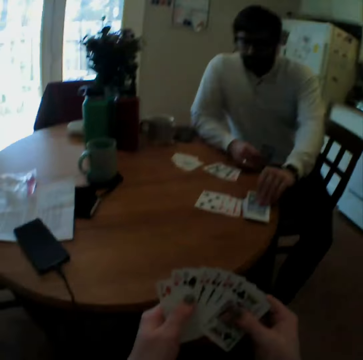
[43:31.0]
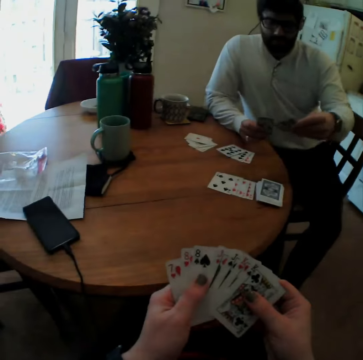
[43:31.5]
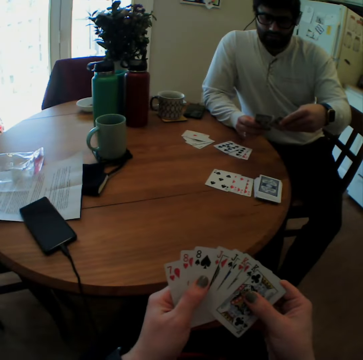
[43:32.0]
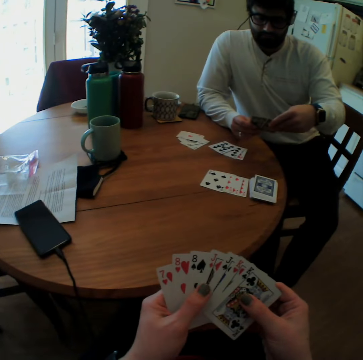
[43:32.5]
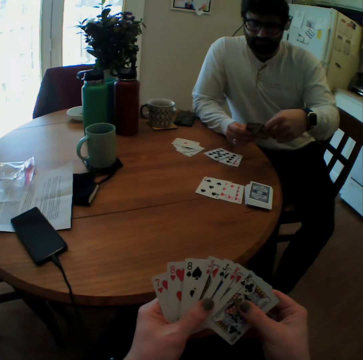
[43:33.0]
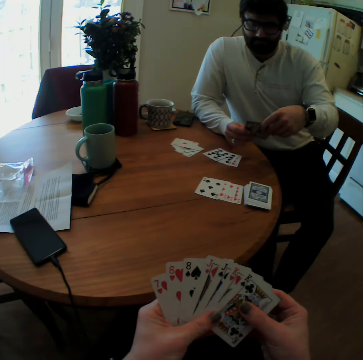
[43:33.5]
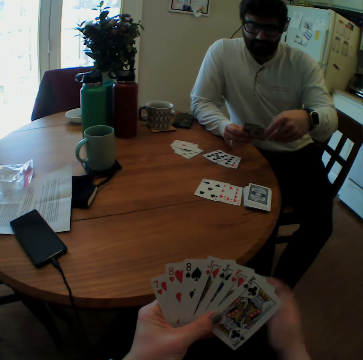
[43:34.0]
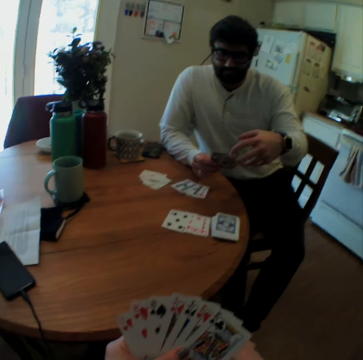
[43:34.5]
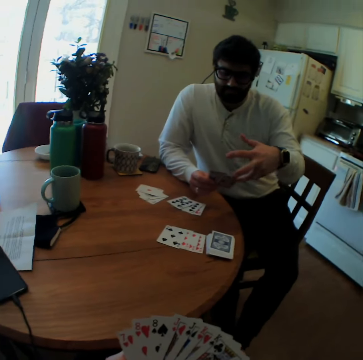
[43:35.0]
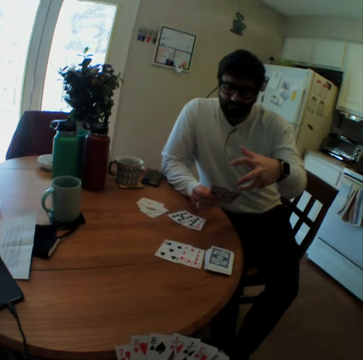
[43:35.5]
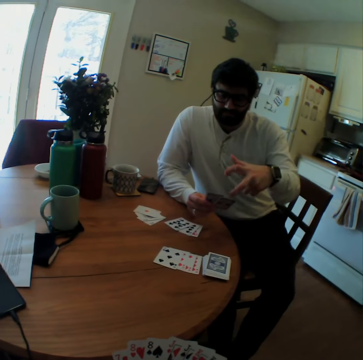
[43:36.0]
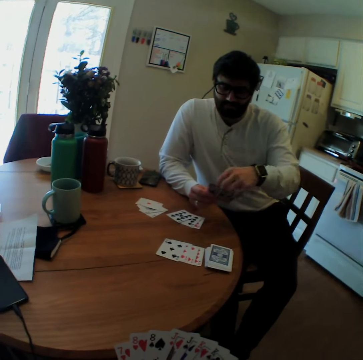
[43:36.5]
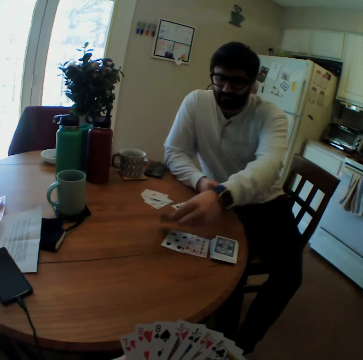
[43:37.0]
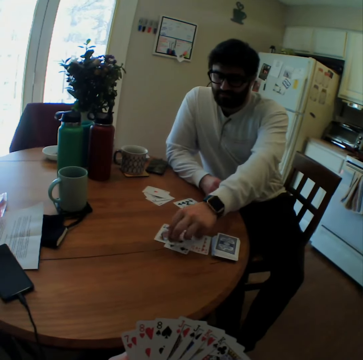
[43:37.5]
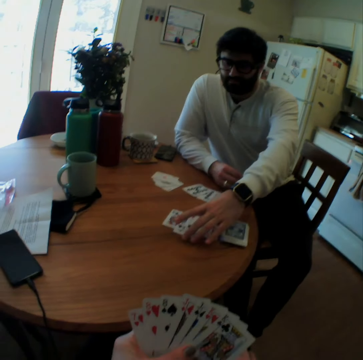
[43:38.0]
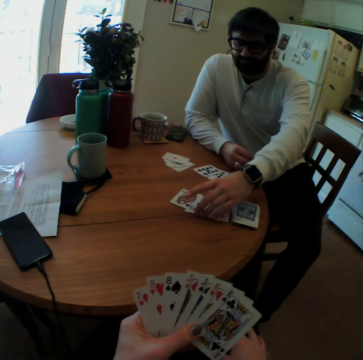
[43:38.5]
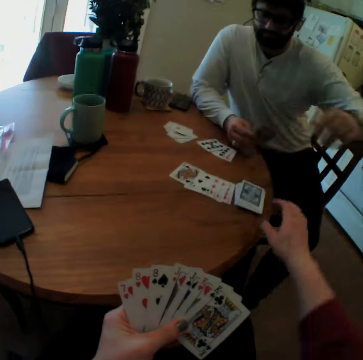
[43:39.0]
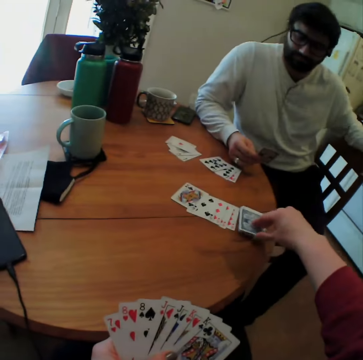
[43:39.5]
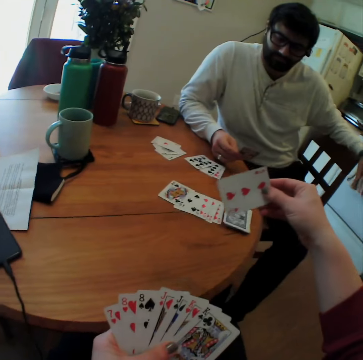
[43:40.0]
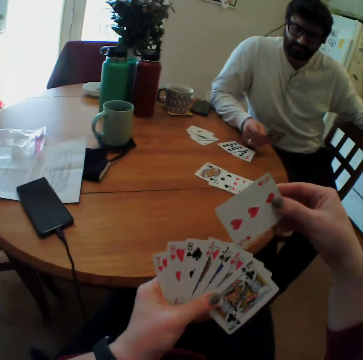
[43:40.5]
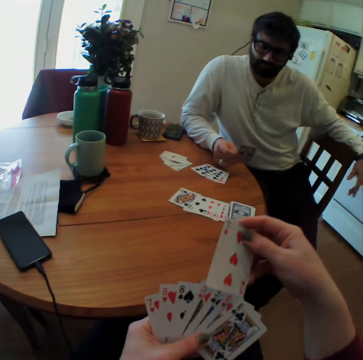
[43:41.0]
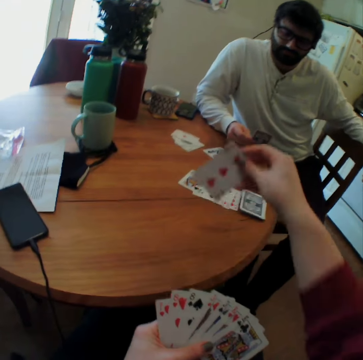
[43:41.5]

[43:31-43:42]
A man takes a playing card on the table and looks at the card. The camera wearer arranges playing cards. The man arranges playing cards. The camera wearer counts cards. The man puts a playing card on the table and arranges the playing cards. The camera wearer takes playing cards on the table.

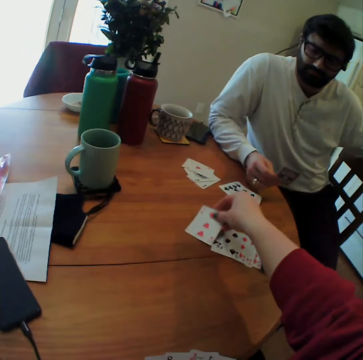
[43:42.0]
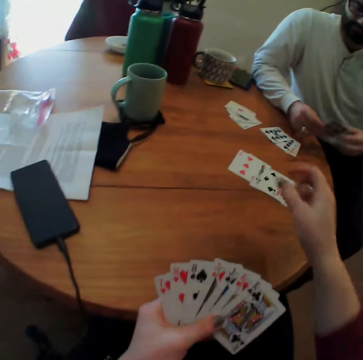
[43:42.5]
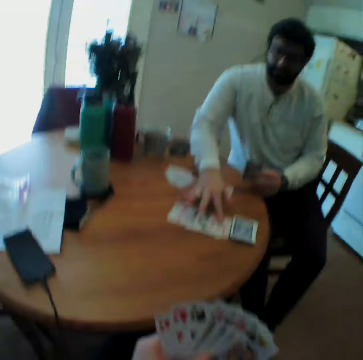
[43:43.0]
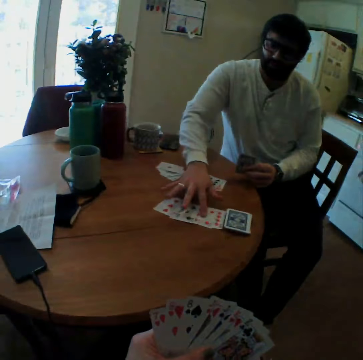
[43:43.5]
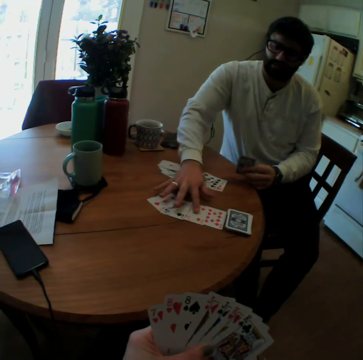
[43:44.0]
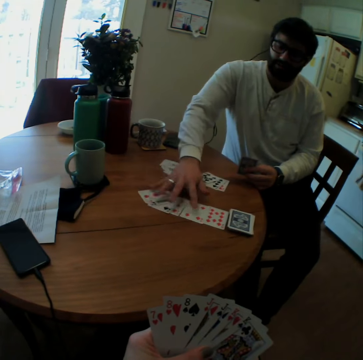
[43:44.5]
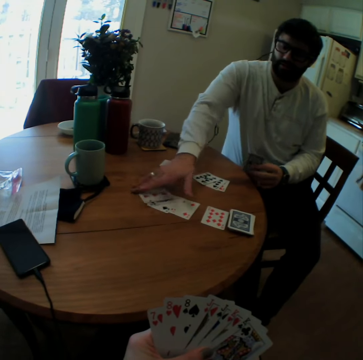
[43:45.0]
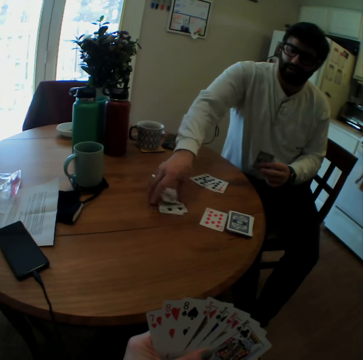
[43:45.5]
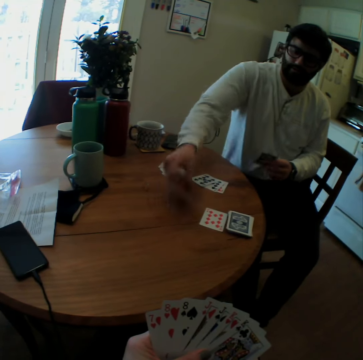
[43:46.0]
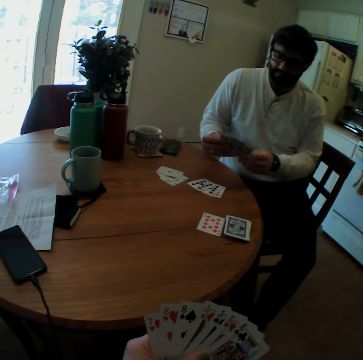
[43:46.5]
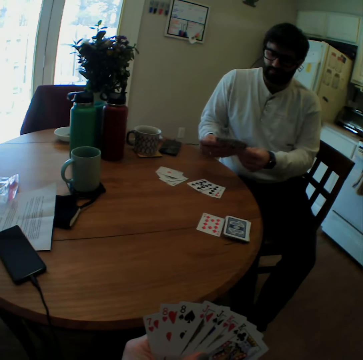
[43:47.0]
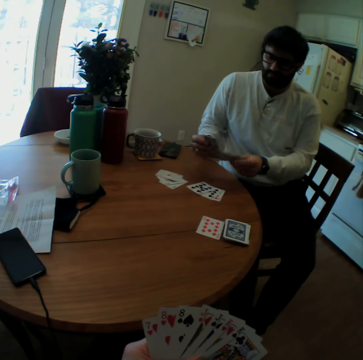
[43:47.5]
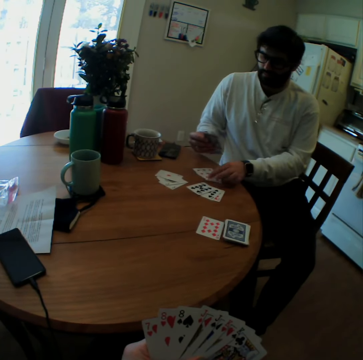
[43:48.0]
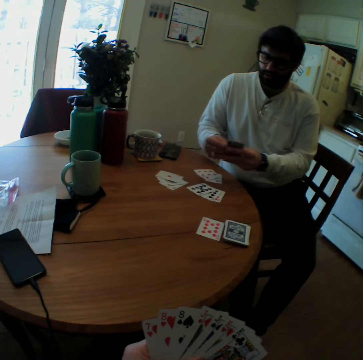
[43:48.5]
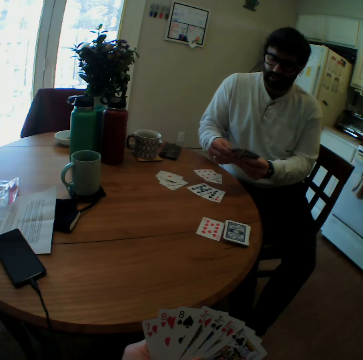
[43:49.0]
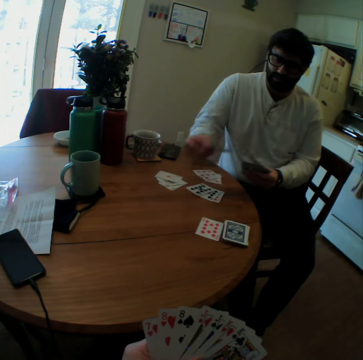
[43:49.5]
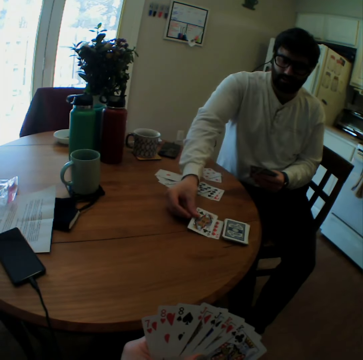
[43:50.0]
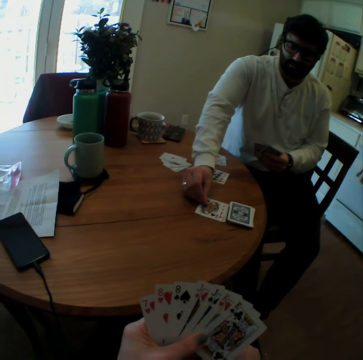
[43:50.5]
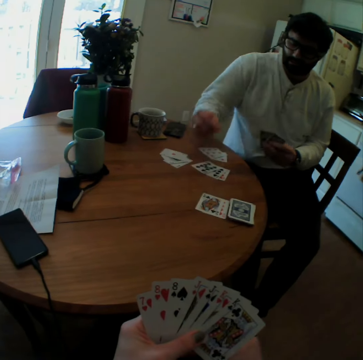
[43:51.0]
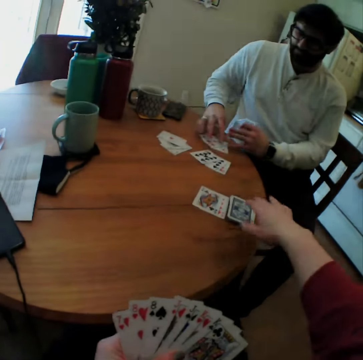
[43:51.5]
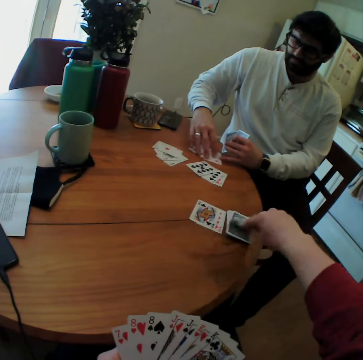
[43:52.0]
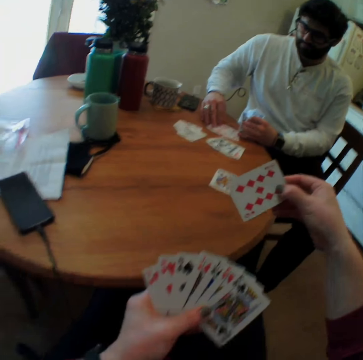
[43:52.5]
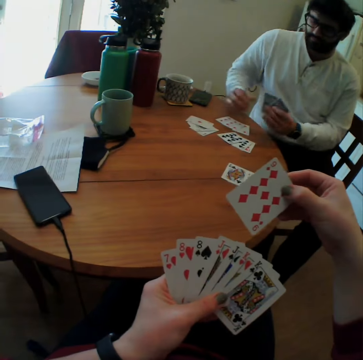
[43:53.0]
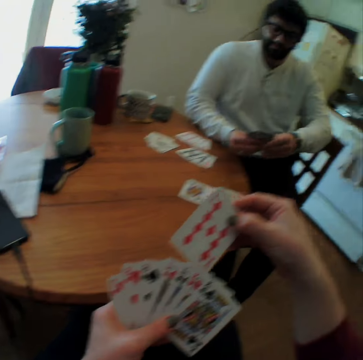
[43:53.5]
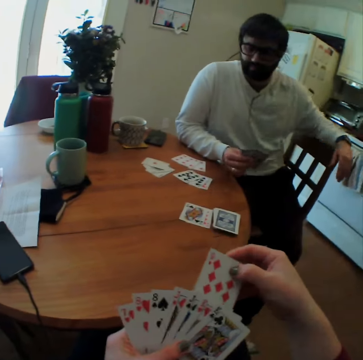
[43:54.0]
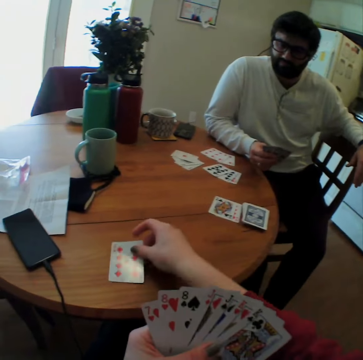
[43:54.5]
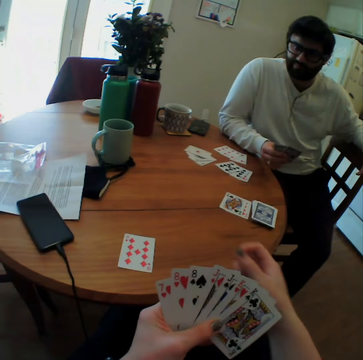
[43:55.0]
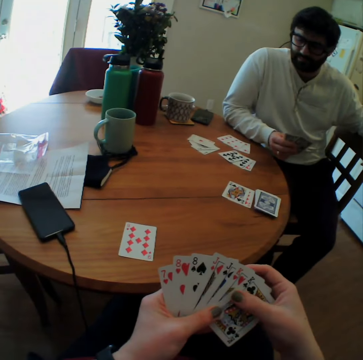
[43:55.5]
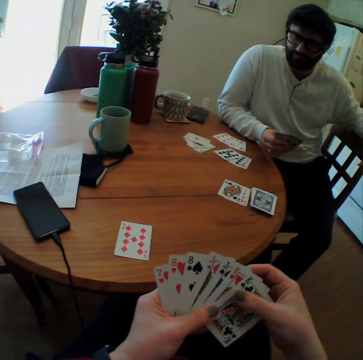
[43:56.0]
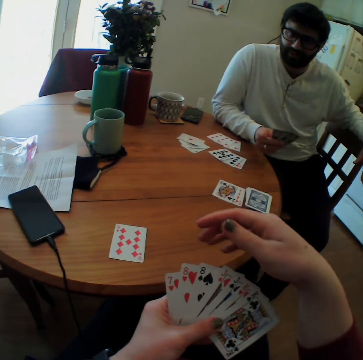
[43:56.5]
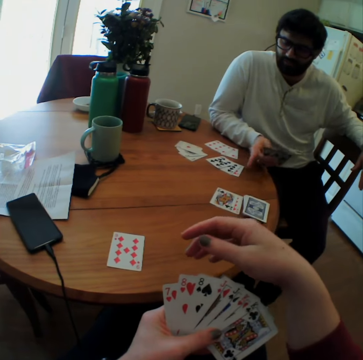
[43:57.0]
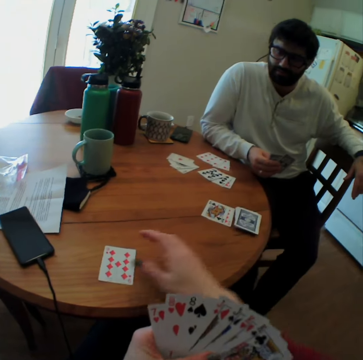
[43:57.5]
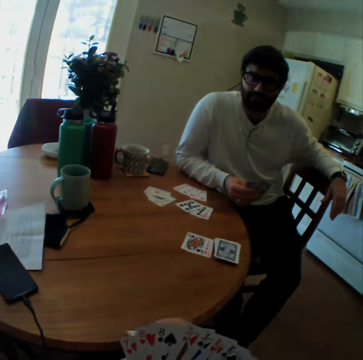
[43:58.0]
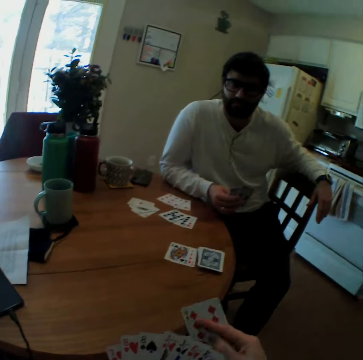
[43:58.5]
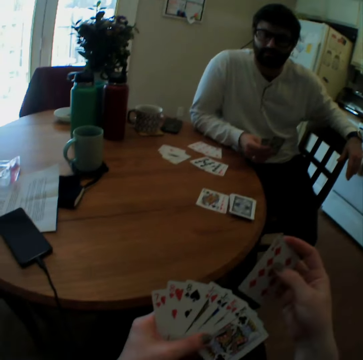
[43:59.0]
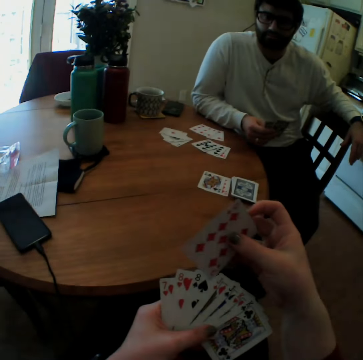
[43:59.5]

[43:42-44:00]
The camera wearer puts back a card on a table. A man arranges playing cards and moves cards. The man takes playing cards on the table and moves cards. The man puts some playing cards on the table. The man plays a card game with the camera wearer. The man puts a card on the table. The camera wearer picks up a card. They put the card on the table. They speak. They pick up a card.

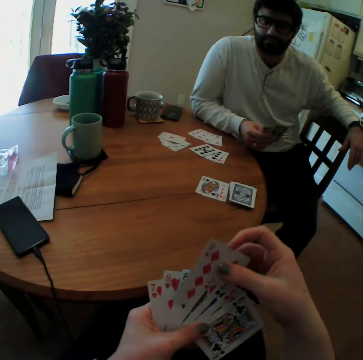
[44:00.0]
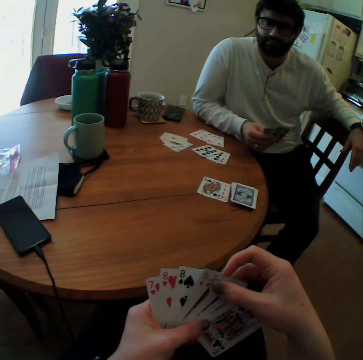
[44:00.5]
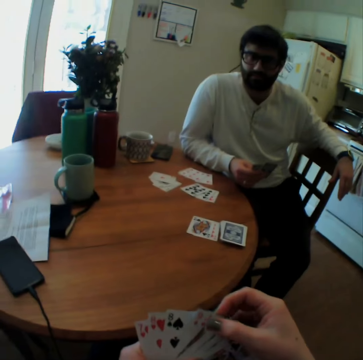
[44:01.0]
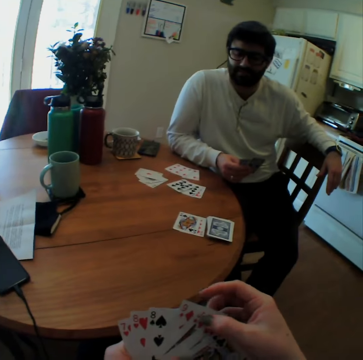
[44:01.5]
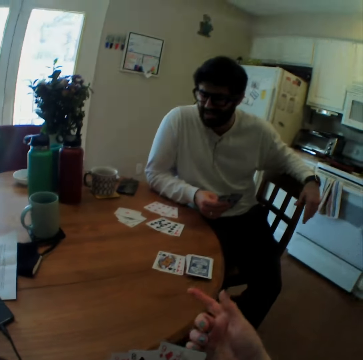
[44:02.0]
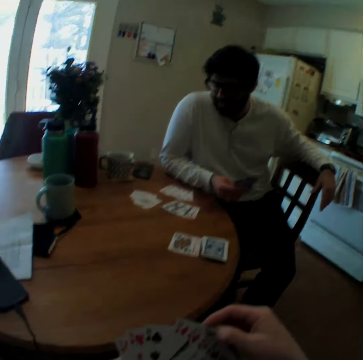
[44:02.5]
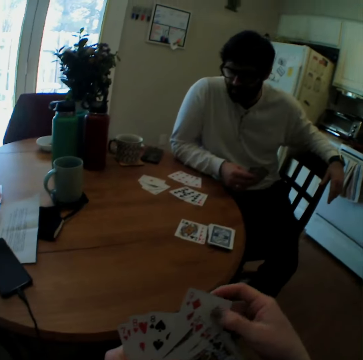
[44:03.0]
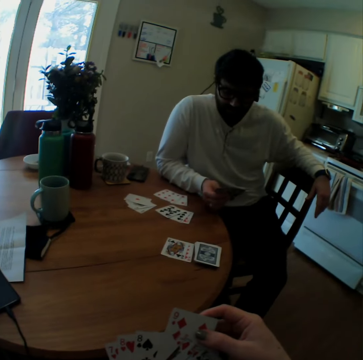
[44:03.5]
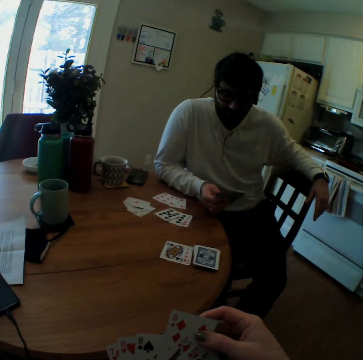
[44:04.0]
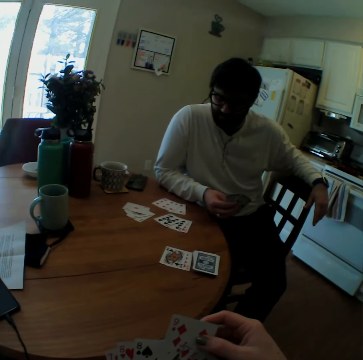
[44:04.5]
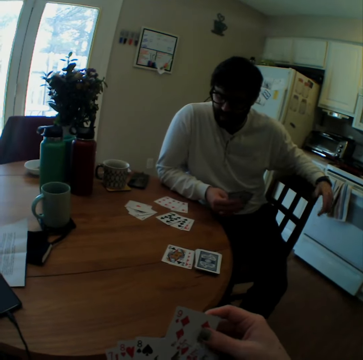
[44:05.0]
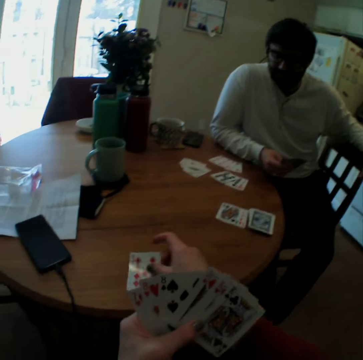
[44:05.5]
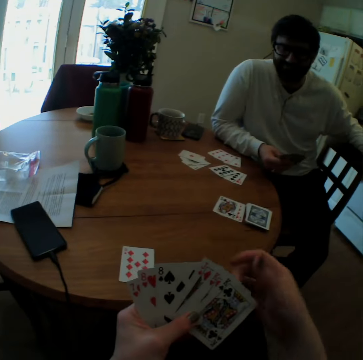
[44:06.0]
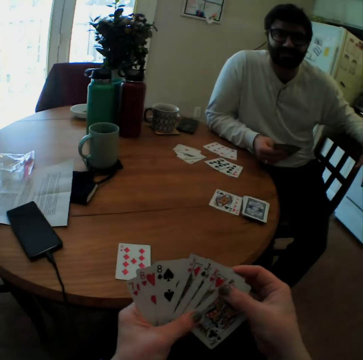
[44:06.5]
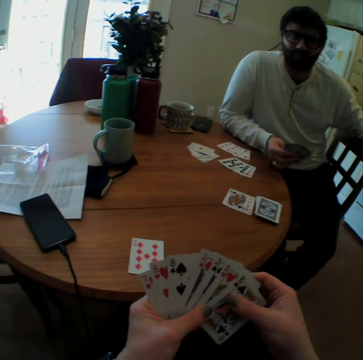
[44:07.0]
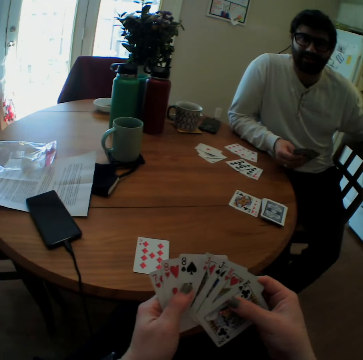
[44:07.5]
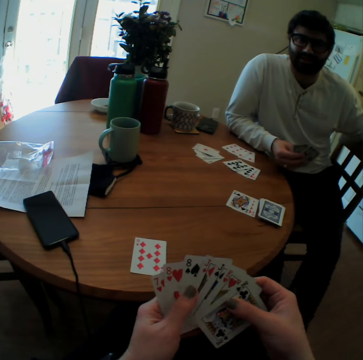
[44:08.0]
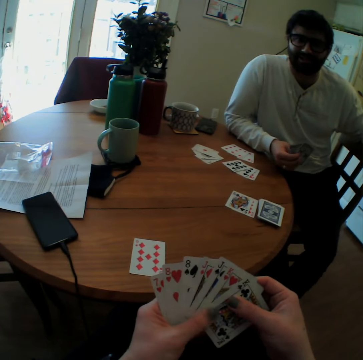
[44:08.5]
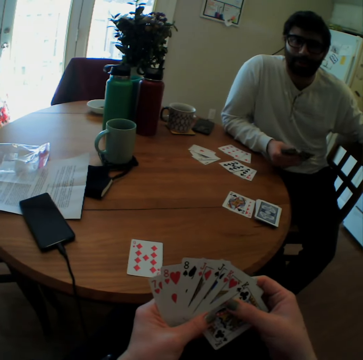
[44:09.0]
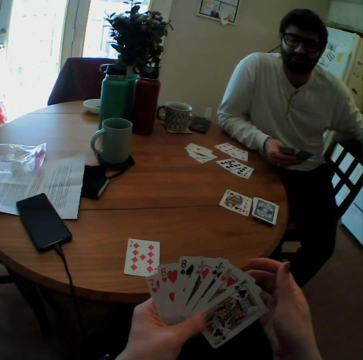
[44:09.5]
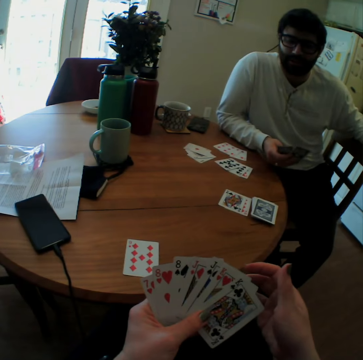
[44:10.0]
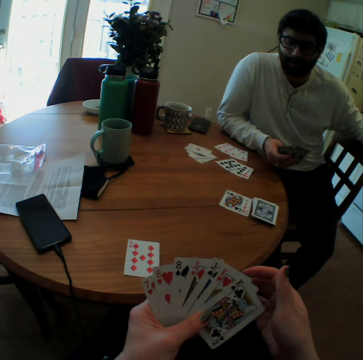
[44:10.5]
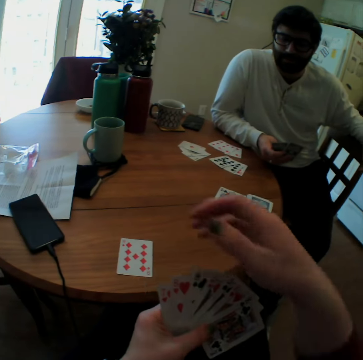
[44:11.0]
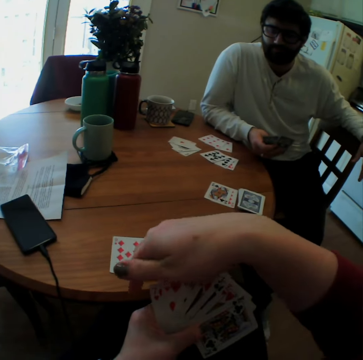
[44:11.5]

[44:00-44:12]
The camera wearer mixes a card and points a finger. A man speaks. The camera wearer puts the card on a table. They count cards and arrange the playing cards.
